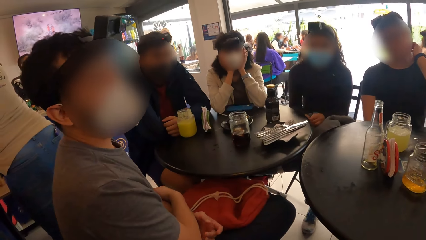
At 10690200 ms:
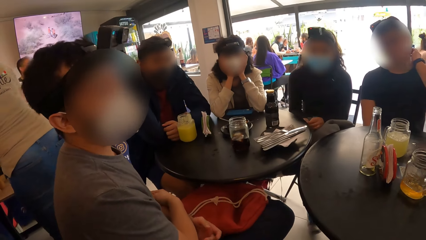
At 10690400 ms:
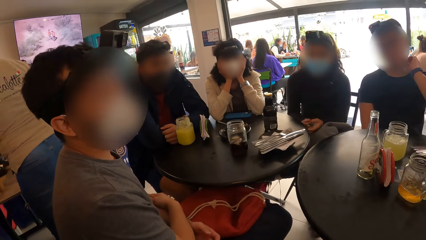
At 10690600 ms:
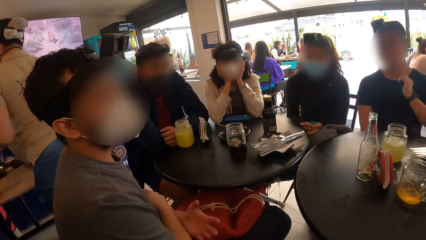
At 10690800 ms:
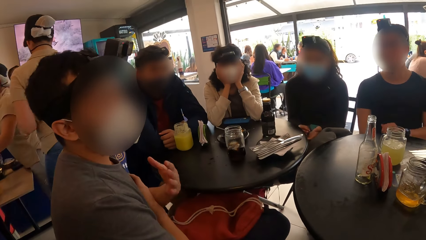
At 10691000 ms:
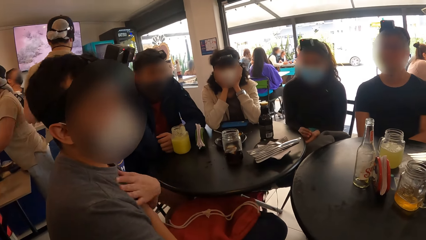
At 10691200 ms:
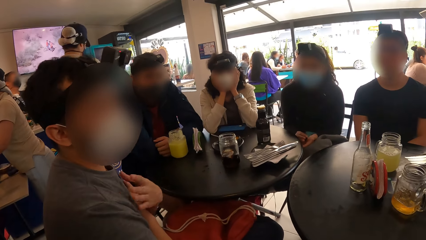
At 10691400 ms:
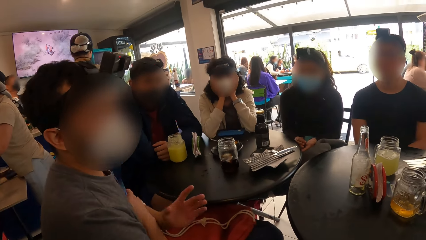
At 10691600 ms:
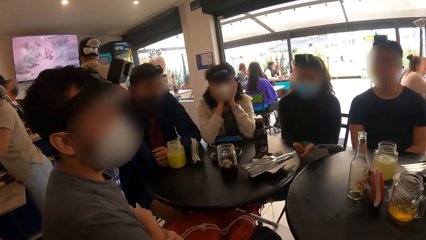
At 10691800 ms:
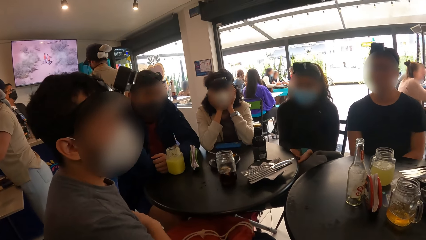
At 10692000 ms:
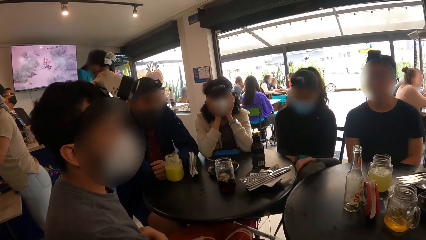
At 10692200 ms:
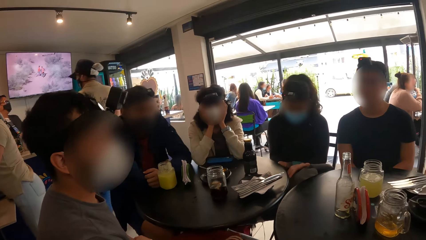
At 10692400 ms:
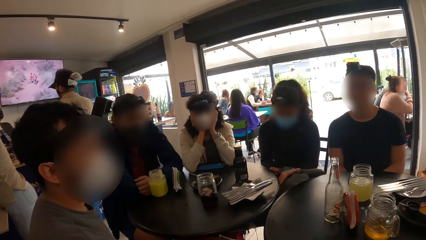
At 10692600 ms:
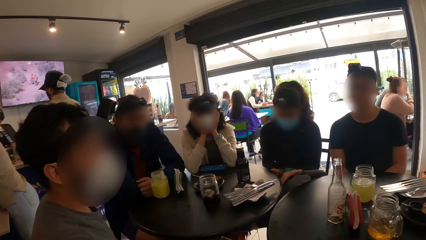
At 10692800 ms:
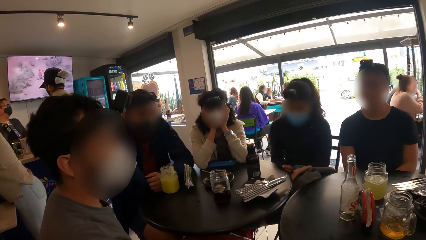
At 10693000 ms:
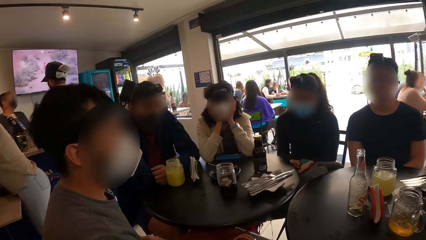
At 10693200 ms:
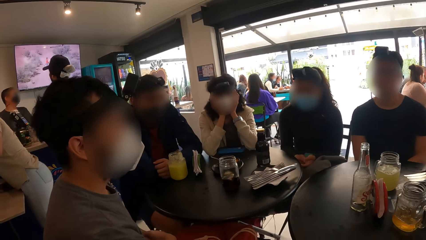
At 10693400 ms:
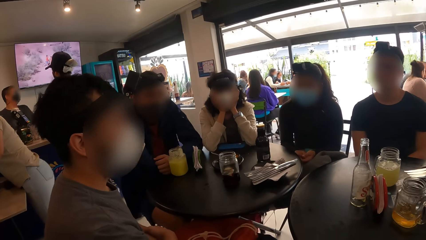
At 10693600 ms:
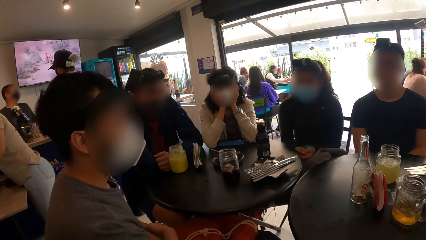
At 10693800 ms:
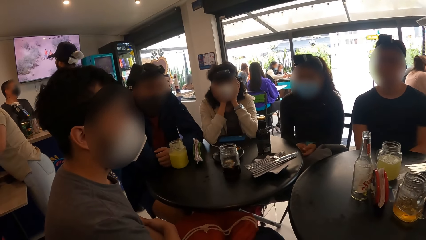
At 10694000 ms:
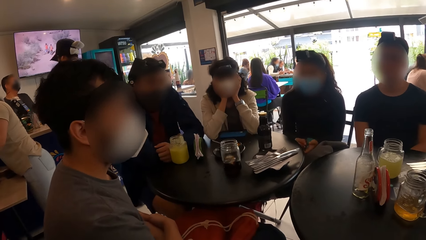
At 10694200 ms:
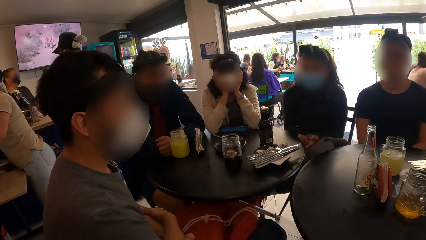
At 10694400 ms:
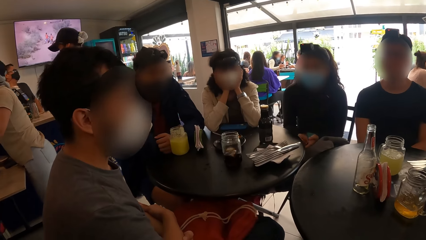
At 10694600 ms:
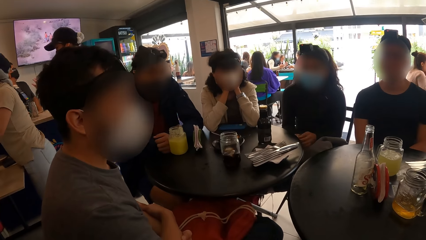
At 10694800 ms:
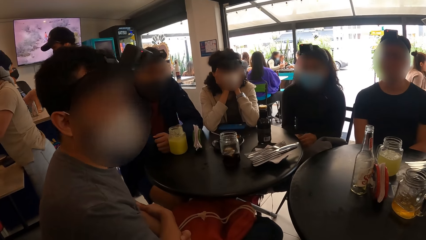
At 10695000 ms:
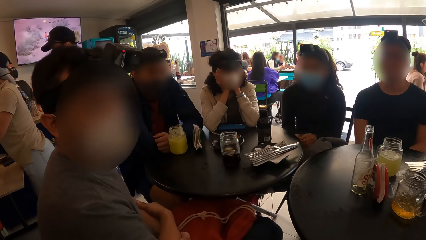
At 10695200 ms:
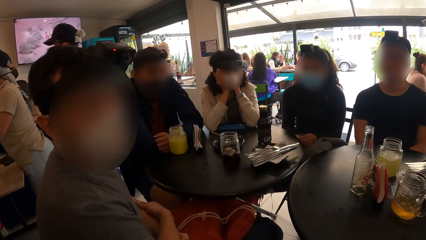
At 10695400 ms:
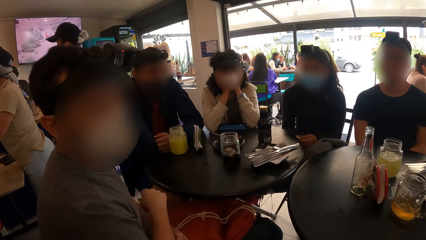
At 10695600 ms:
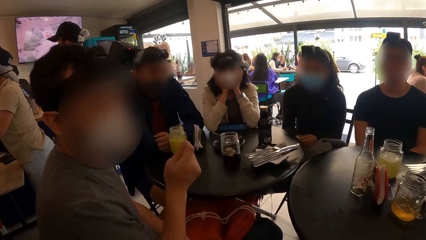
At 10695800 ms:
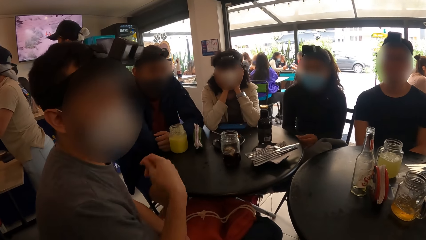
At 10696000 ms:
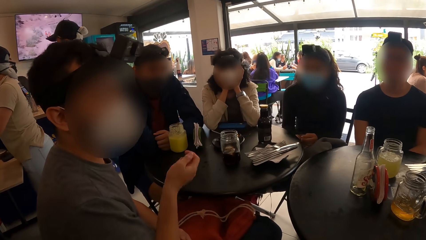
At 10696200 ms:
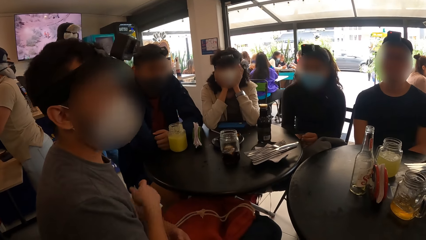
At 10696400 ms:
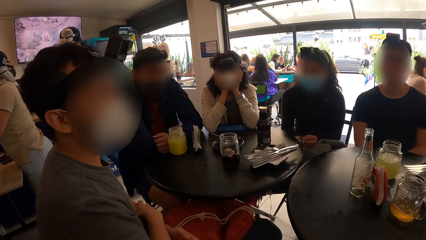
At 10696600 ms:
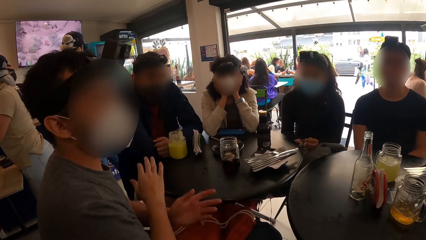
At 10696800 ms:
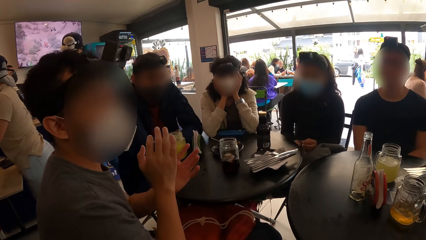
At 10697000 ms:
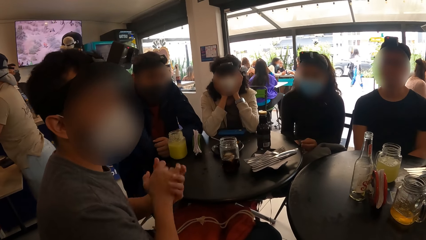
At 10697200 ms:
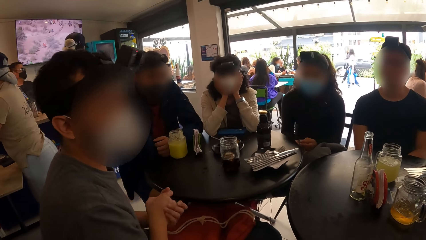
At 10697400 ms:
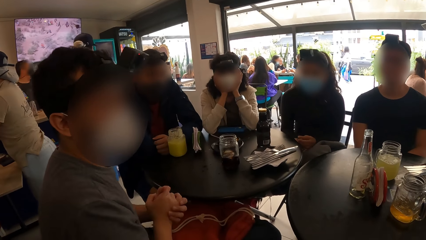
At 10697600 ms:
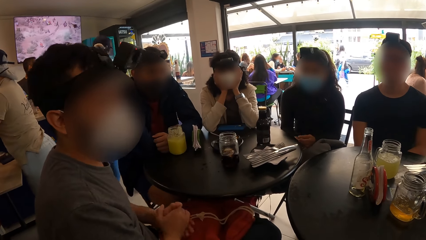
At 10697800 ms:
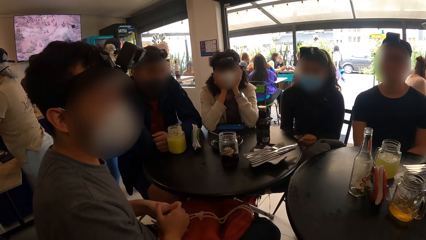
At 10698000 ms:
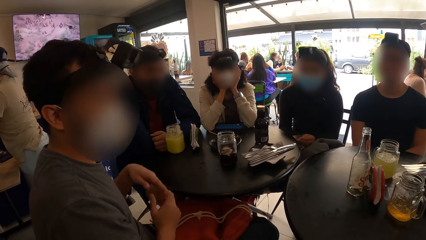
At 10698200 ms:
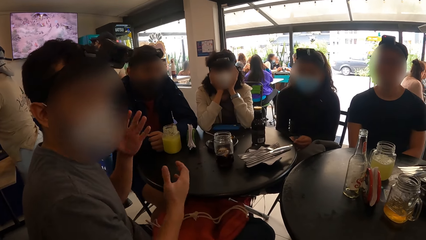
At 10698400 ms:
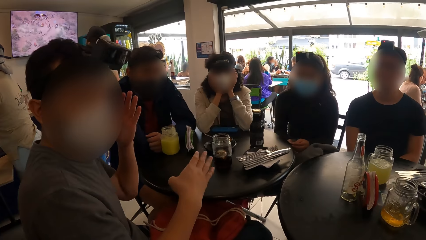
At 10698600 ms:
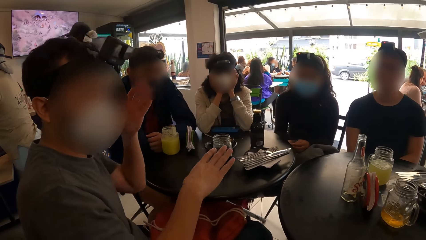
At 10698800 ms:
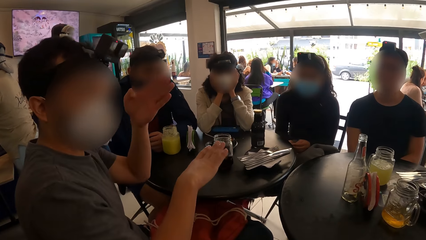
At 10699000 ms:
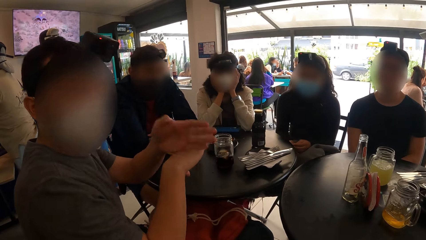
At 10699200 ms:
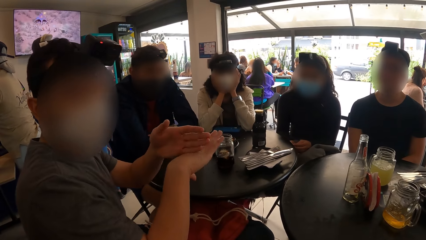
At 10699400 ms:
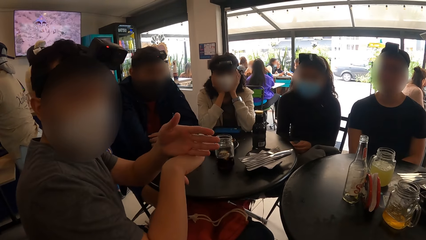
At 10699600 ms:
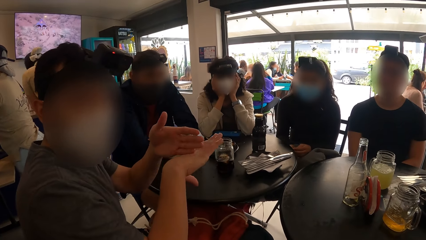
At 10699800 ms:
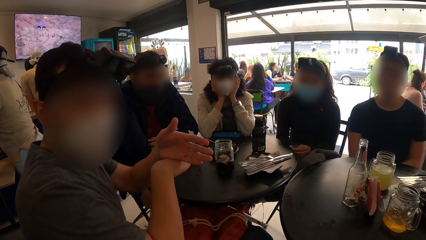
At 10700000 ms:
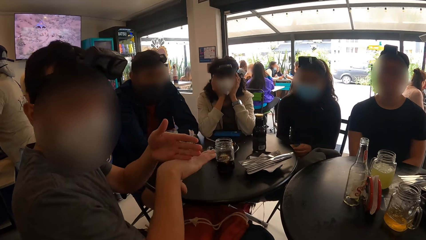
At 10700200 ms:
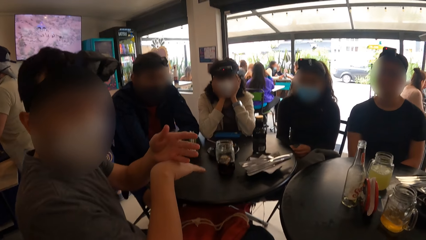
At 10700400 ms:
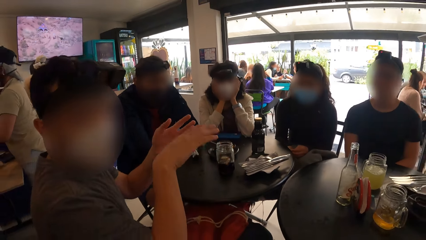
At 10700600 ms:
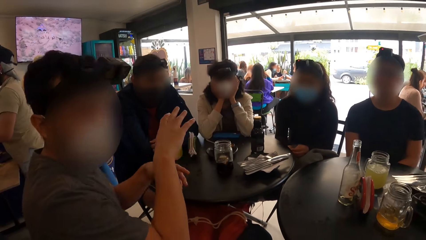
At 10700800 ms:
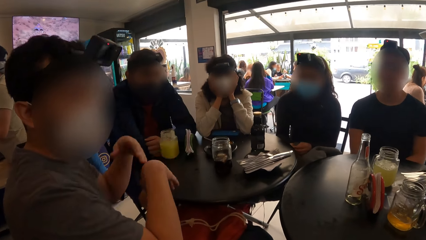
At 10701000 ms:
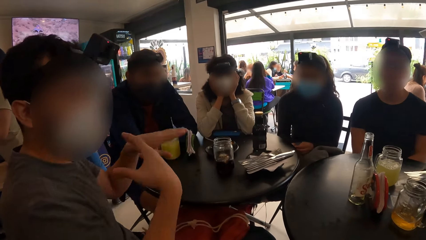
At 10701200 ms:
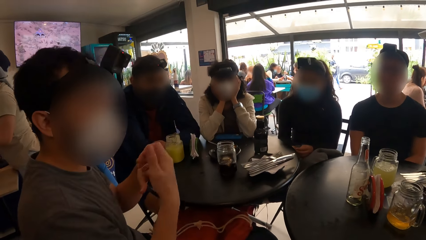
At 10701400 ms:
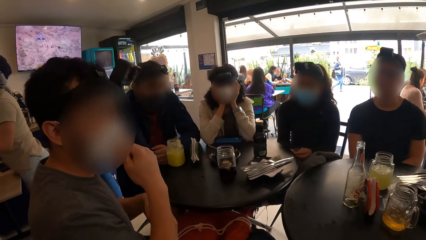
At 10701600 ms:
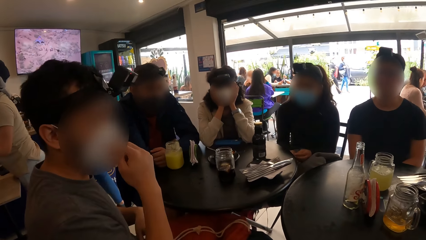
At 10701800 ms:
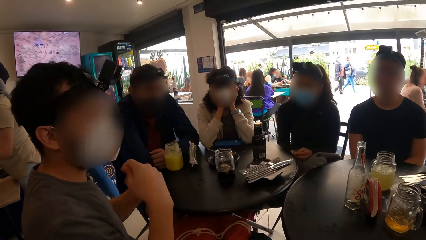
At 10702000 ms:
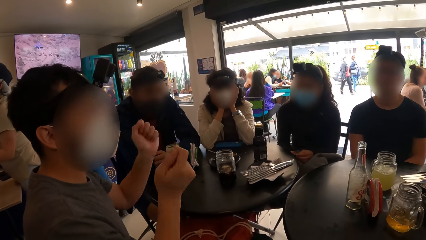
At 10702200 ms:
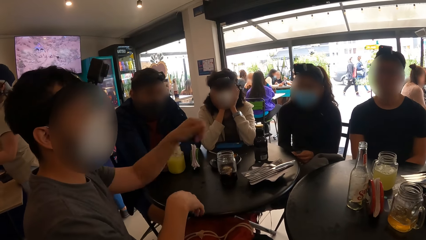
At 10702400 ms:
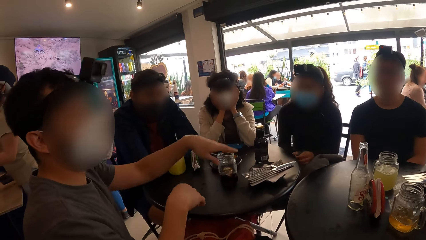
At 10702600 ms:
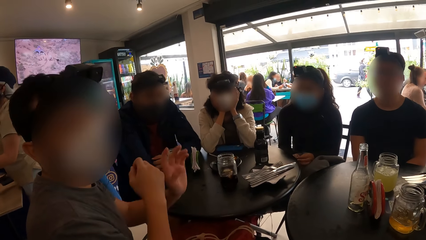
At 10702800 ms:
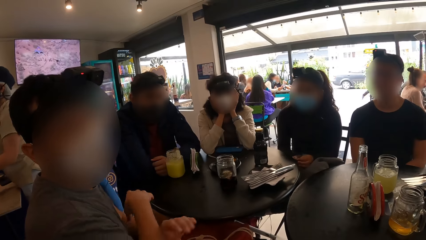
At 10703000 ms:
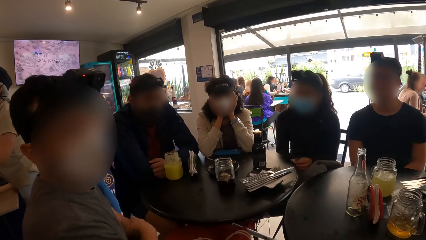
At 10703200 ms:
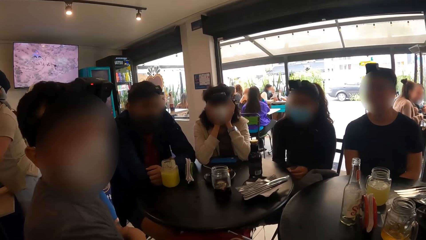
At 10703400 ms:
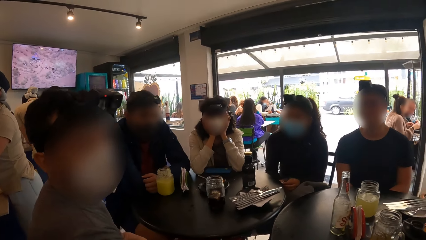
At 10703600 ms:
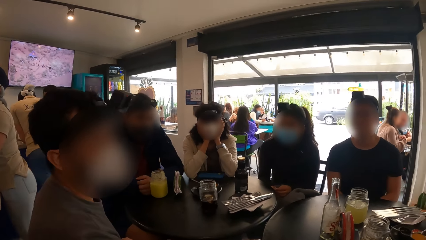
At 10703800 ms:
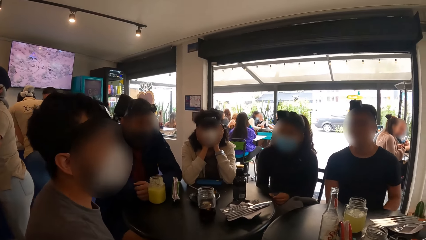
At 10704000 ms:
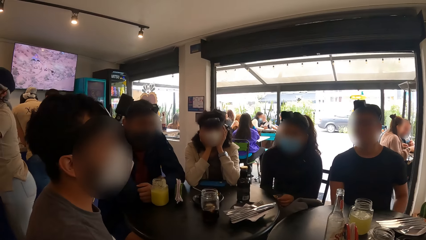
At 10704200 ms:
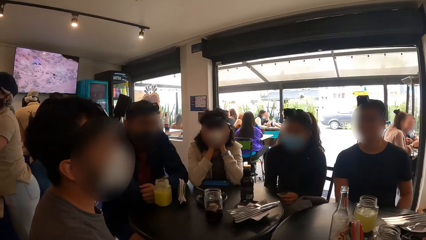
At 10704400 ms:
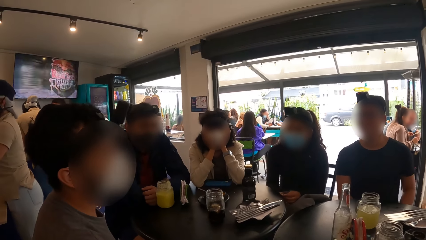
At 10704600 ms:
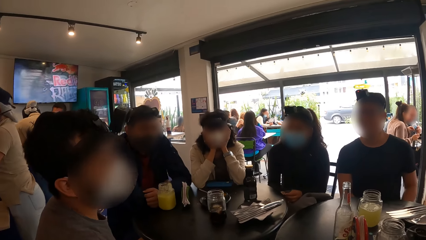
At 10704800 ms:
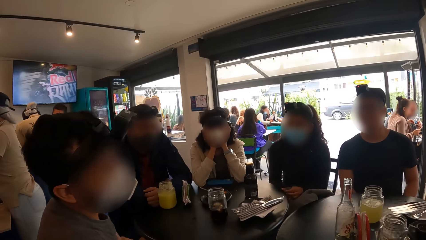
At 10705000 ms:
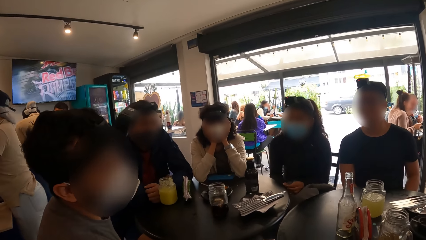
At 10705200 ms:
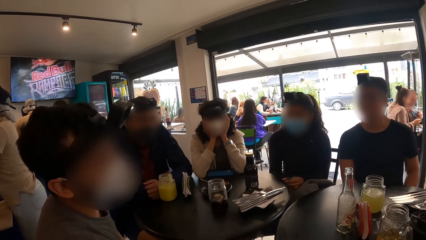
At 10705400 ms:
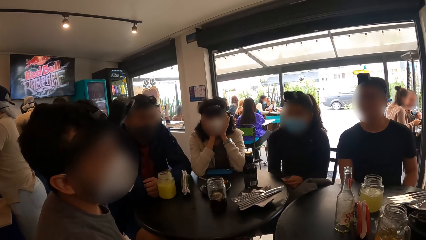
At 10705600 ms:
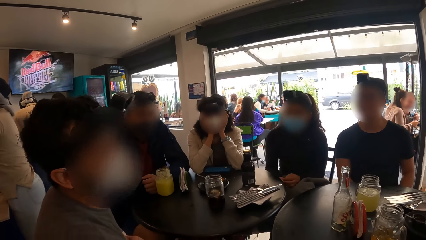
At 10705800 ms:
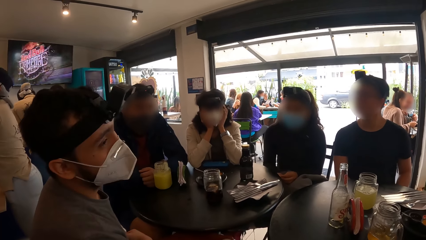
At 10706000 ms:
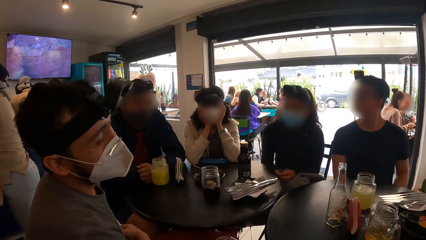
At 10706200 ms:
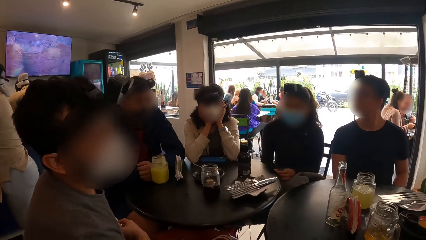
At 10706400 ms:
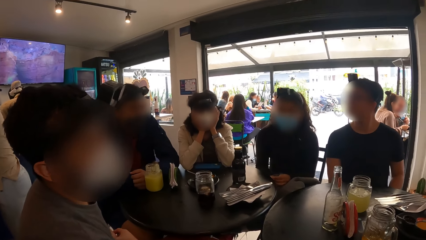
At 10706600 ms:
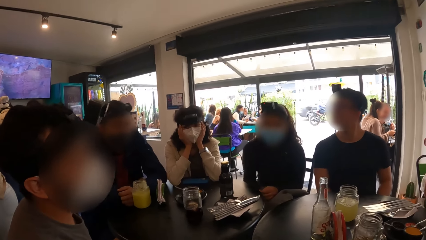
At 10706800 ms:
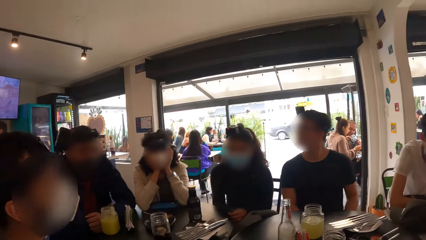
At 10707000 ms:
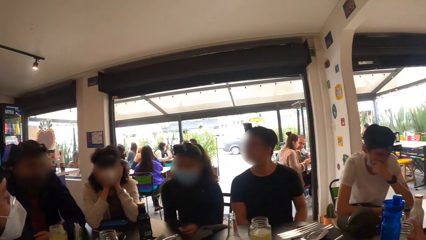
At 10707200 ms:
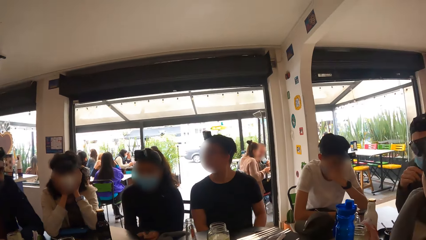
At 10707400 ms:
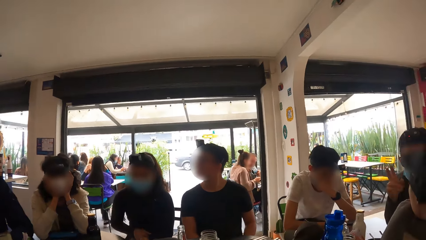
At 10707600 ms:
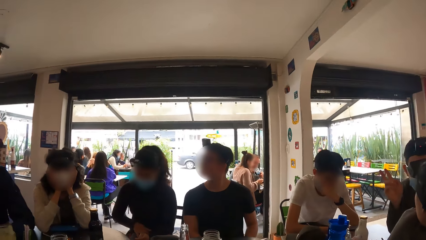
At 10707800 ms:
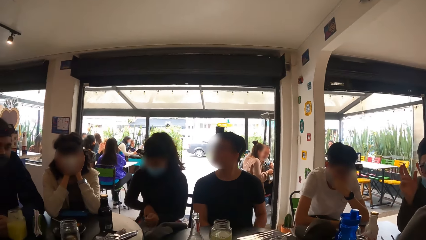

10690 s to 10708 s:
A waiter moves. A man moves hands. A woman walks. Another woman walks. The camera wearer looks around.
